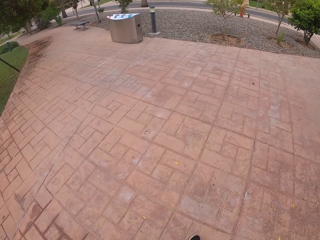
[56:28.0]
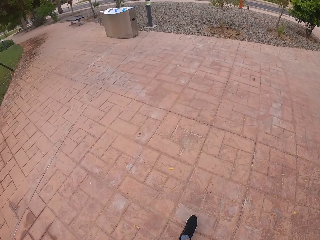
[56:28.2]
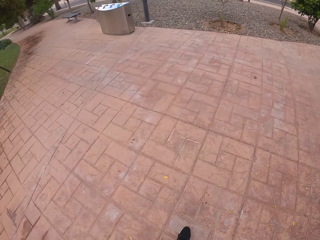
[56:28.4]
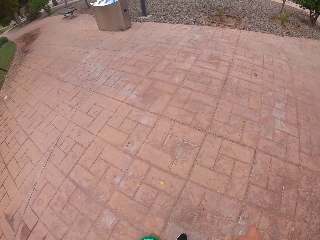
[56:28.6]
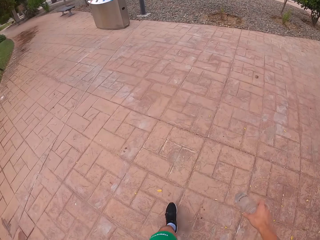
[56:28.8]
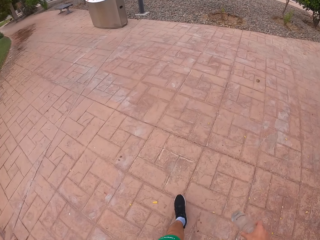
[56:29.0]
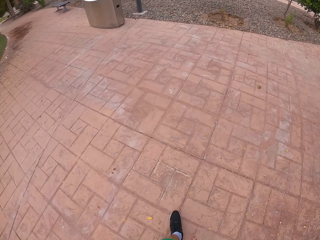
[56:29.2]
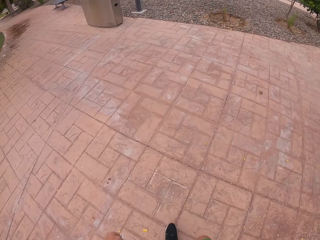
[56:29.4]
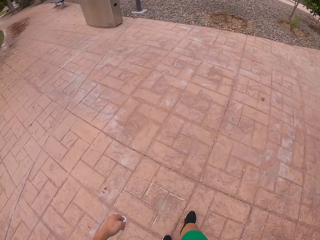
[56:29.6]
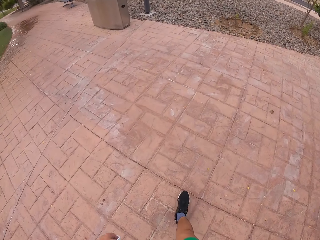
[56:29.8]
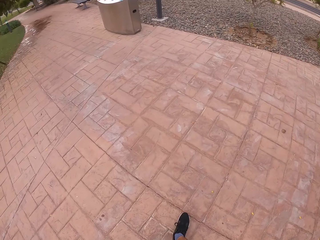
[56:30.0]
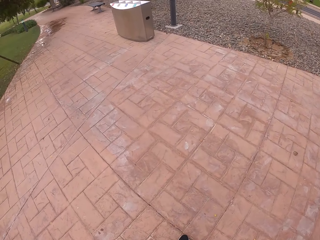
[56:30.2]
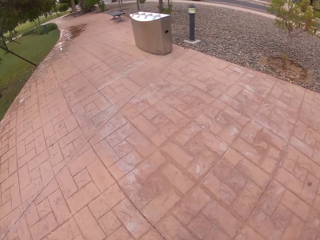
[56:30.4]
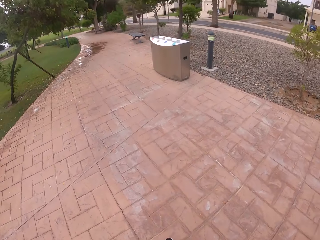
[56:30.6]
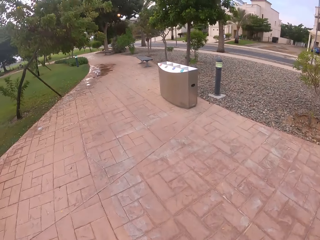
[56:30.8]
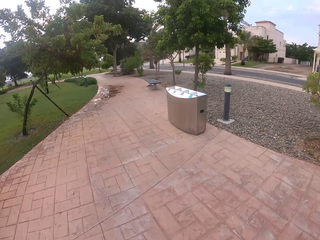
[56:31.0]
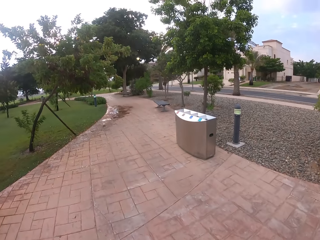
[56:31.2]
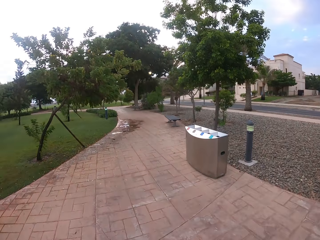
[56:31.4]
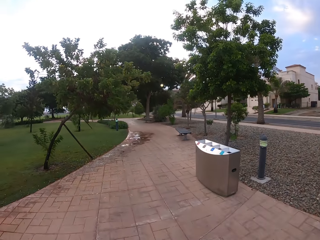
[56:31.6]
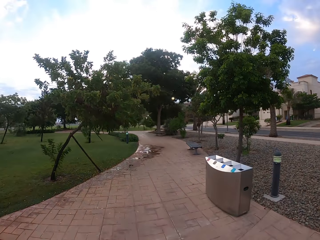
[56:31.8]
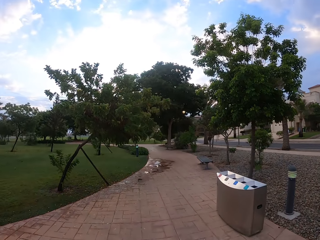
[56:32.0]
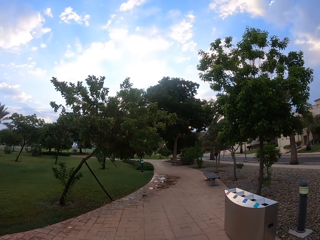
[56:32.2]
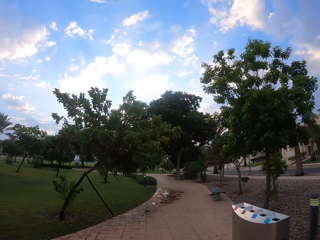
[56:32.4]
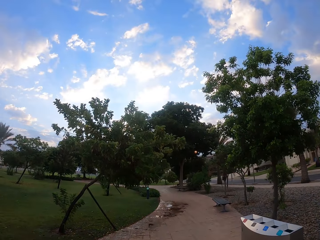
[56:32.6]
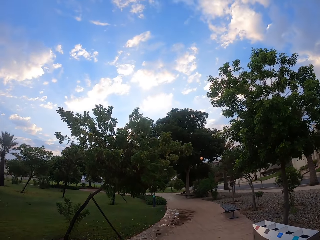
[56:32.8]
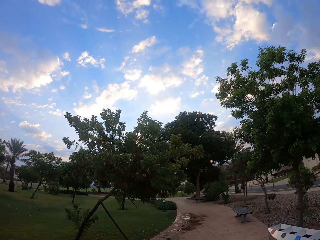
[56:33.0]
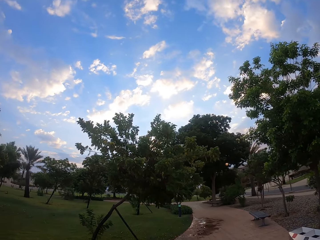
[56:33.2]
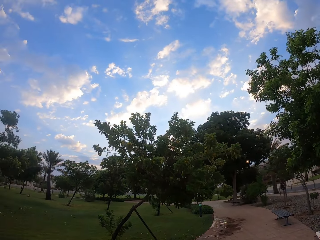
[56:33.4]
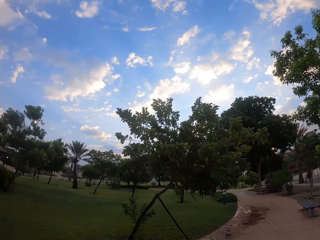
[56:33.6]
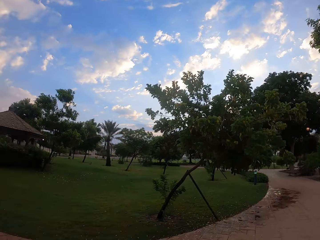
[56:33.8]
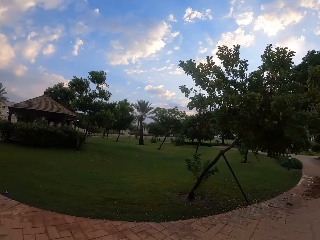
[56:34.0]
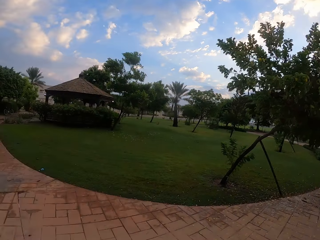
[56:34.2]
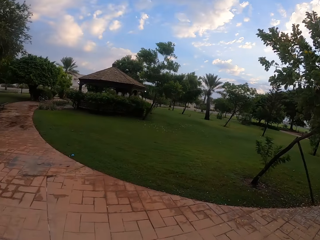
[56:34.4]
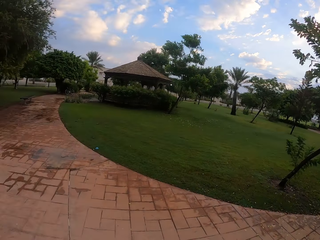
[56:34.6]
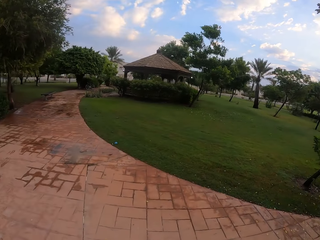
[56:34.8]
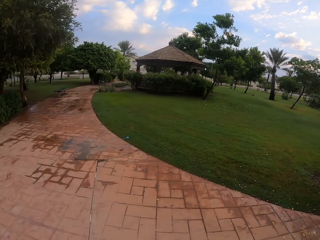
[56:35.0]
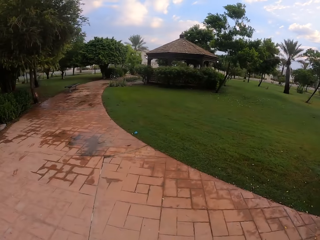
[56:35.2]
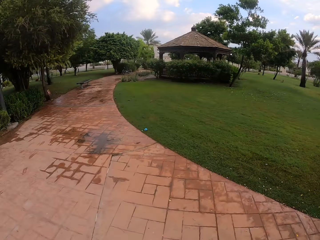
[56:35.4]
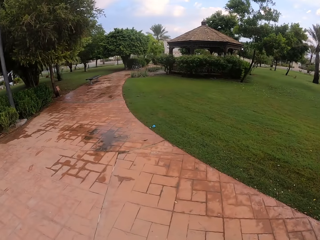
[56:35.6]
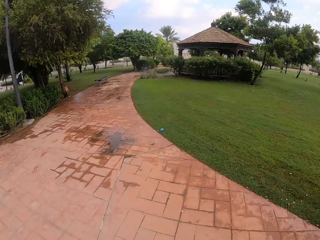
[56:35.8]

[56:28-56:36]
The camera wearer holds a water bottle. They walk outside.

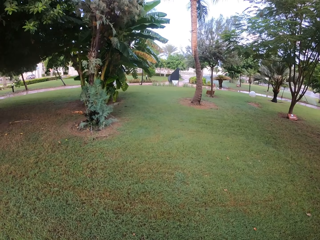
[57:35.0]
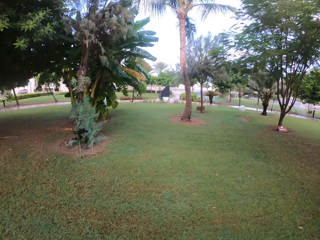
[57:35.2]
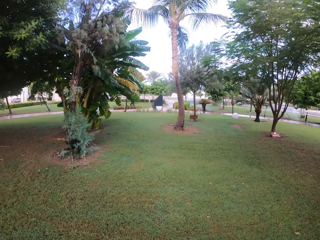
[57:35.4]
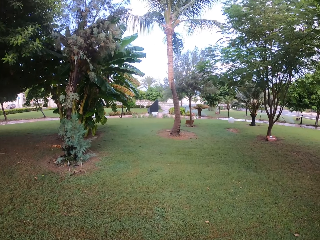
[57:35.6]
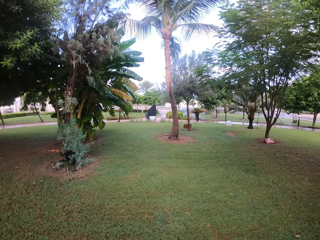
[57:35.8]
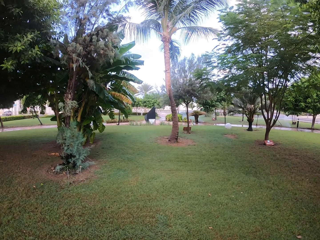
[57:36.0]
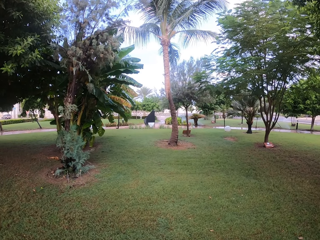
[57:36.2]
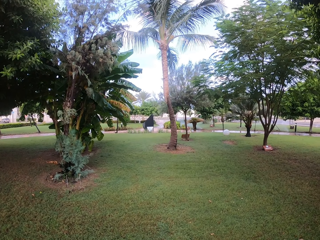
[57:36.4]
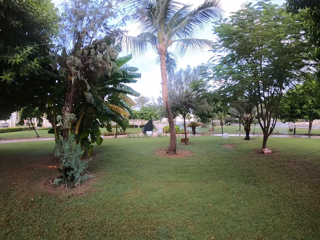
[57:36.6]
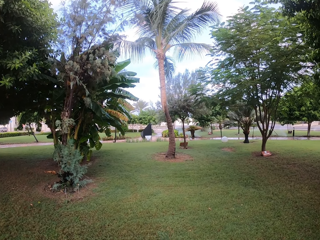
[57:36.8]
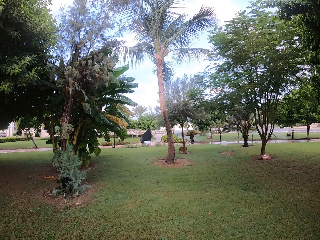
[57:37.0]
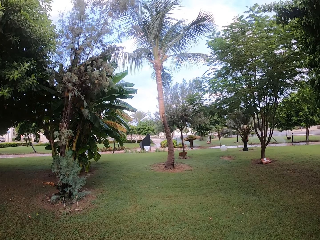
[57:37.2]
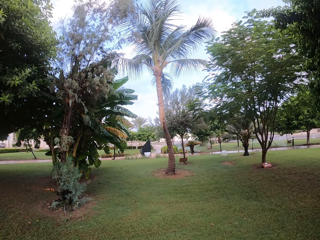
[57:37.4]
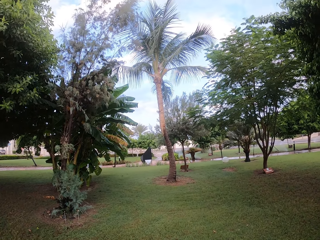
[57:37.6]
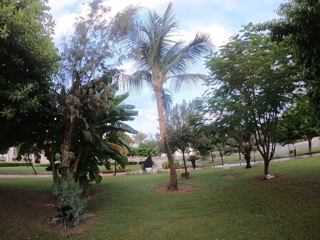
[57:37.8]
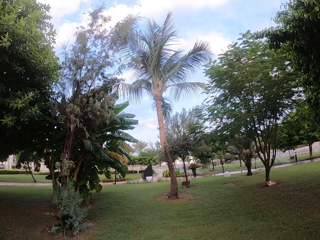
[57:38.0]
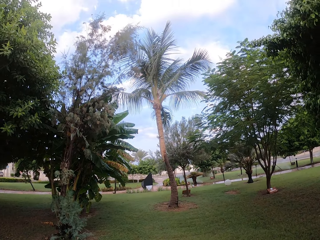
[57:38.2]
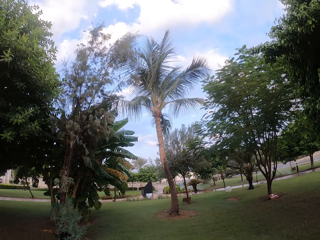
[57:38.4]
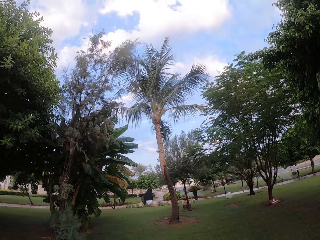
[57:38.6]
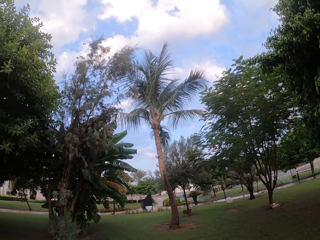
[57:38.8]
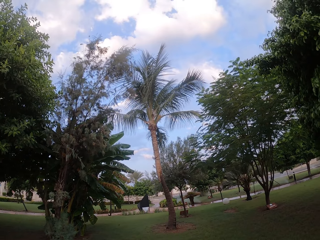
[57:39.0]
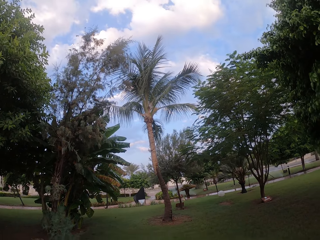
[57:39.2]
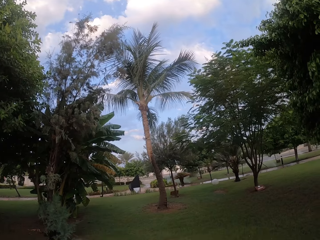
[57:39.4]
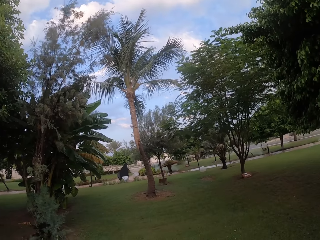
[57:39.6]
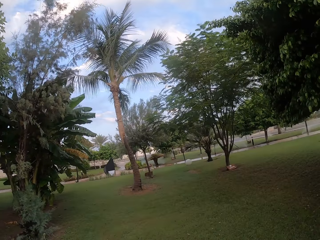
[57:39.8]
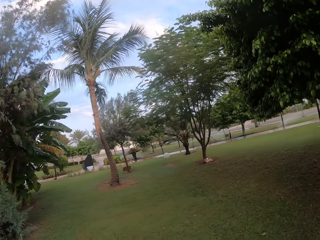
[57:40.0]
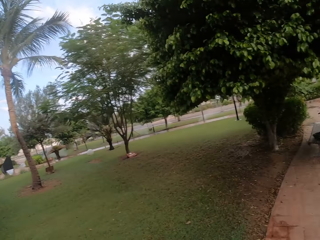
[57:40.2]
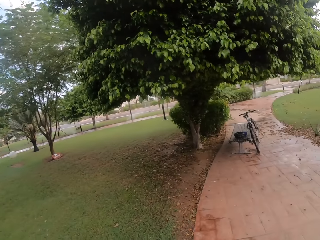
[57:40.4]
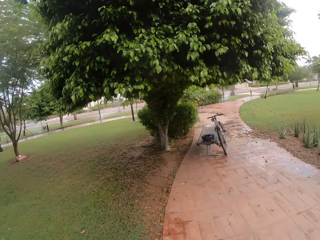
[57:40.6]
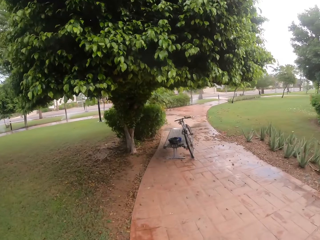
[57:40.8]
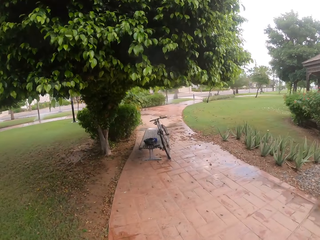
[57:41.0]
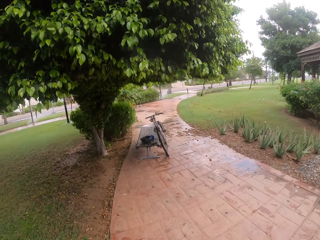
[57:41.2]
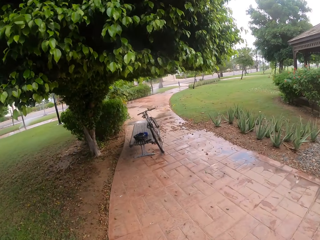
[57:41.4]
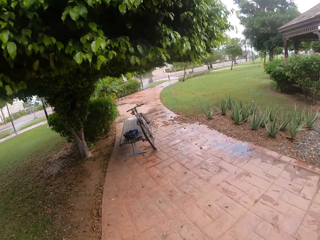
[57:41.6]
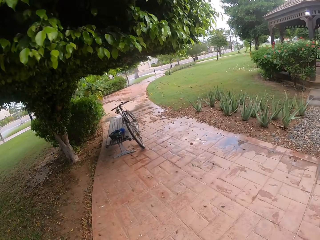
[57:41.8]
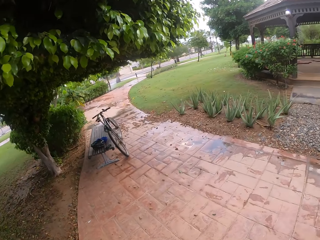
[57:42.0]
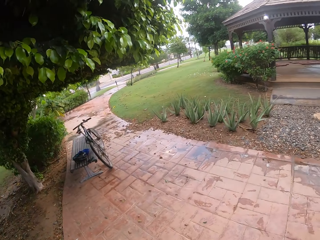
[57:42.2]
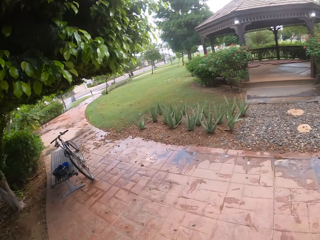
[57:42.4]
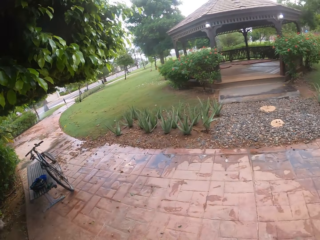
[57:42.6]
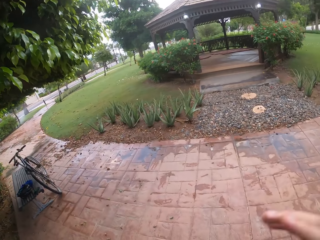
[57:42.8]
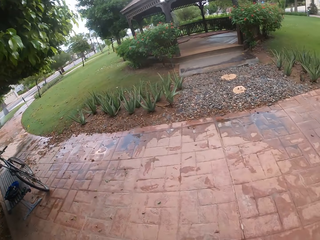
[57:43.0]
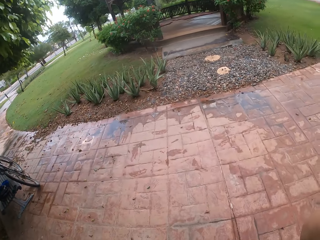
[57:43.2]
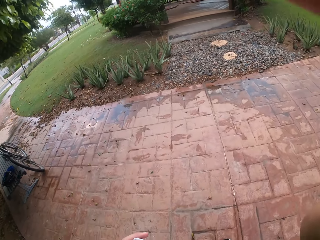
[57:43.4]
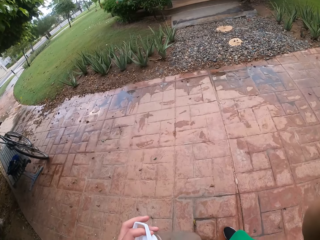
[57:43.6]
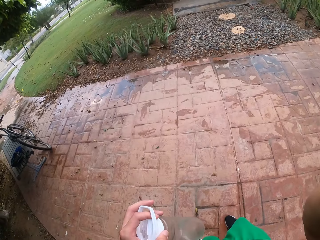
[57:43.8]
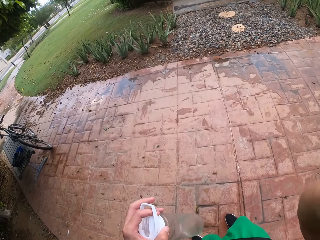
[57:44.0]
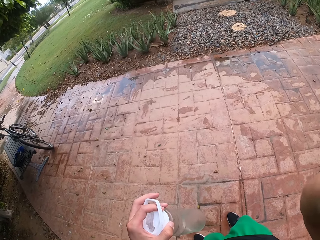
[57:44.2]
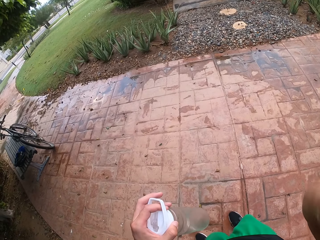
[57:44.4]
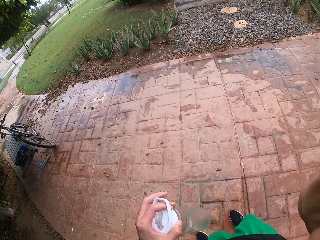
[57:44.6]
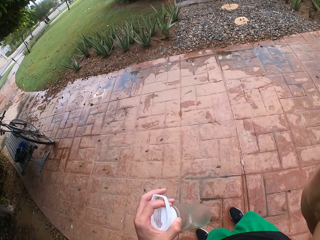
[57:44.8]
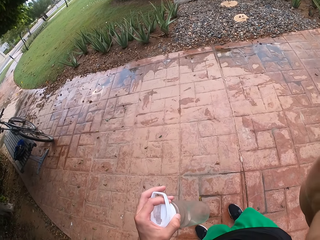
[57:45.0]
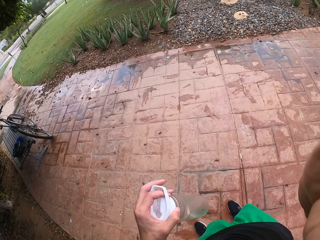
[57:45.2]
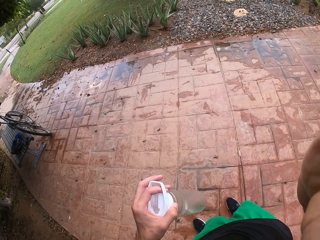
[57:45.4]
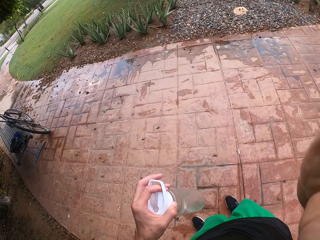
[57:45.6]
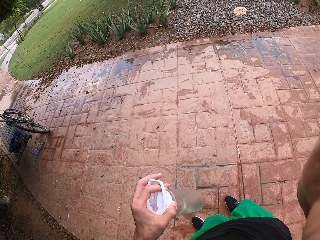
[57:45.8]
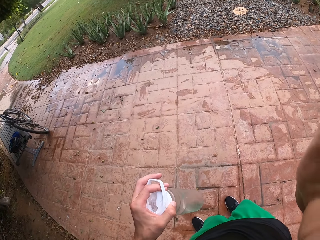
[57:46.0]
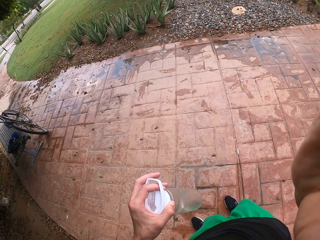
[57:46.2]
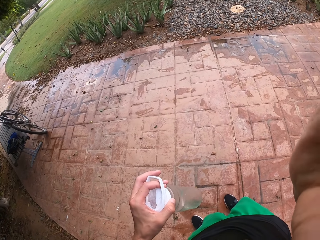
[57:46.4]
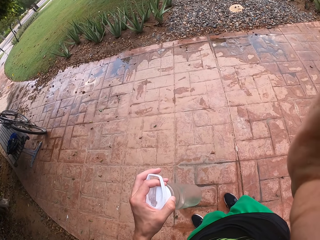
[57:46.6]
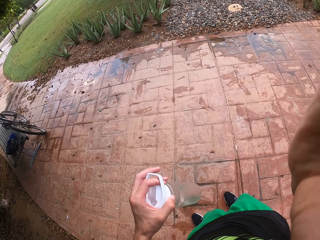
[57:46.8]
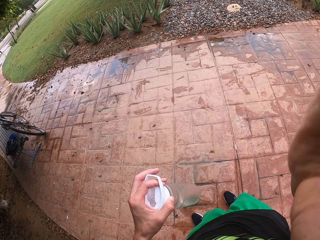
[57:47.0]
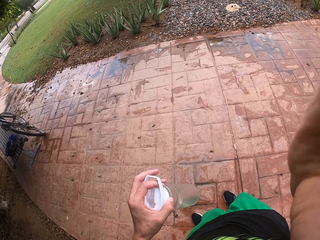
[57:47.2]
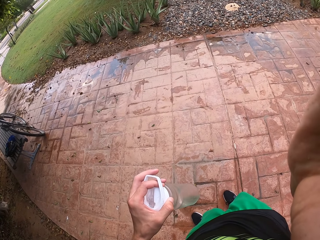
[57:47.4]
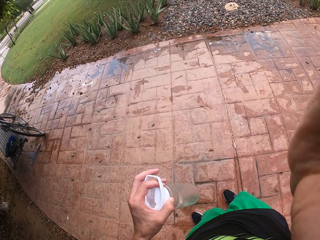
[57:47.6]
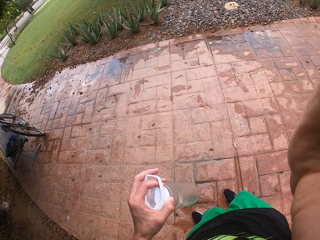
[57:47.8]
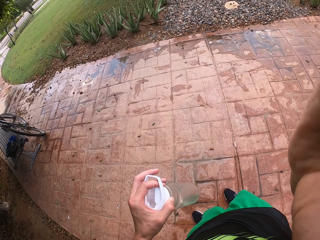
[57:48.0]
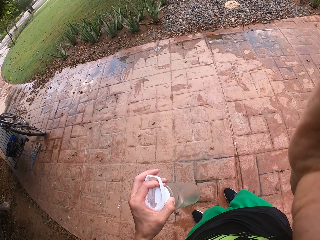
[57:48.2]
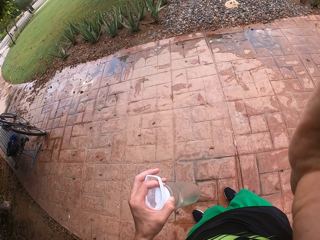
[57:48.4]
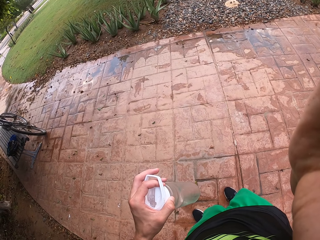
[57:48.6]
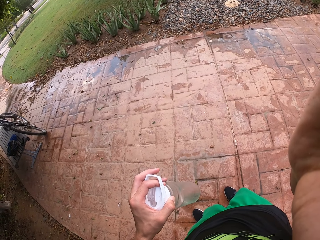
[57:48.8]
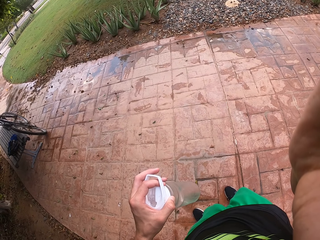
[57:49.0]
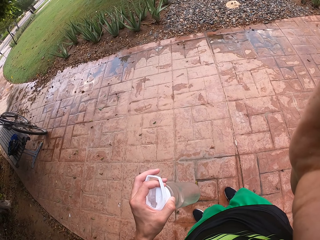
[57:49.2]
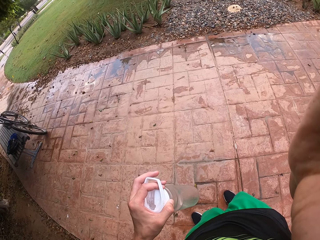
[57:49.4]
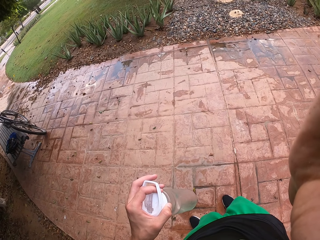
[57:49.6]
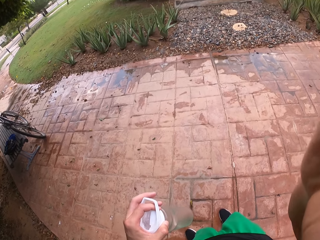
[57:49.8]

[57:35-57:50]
The camera wearer stands out. They stop for a while holding a water bottle.
